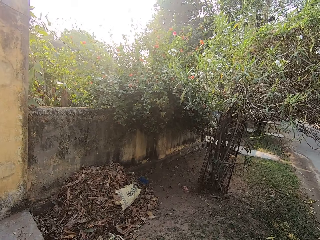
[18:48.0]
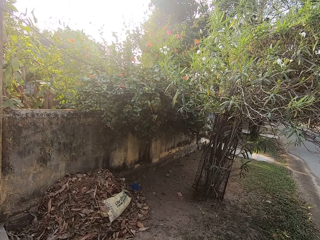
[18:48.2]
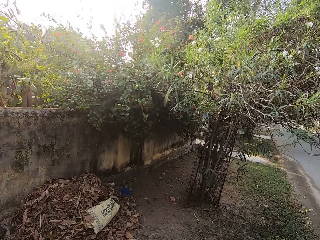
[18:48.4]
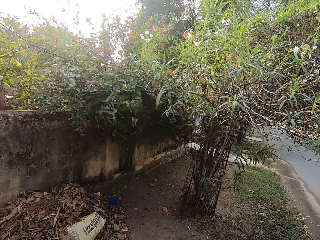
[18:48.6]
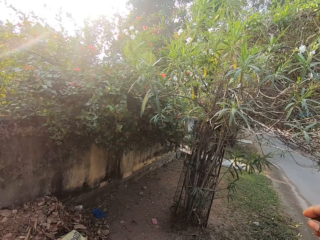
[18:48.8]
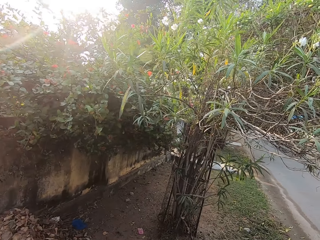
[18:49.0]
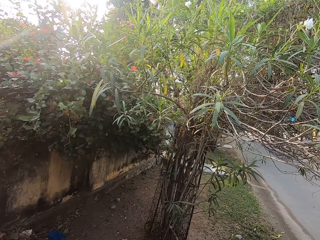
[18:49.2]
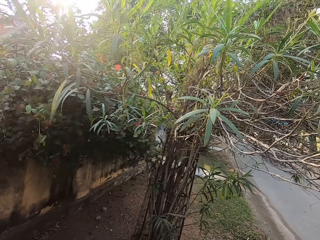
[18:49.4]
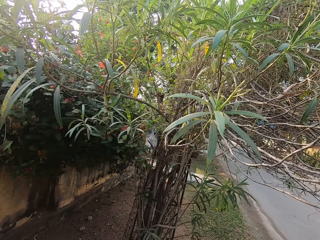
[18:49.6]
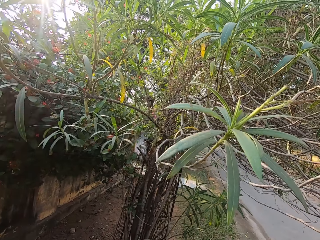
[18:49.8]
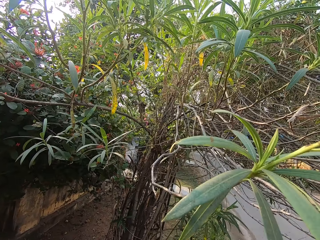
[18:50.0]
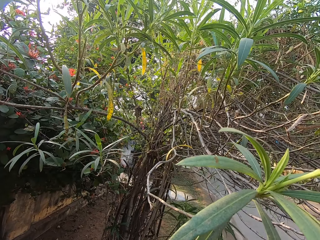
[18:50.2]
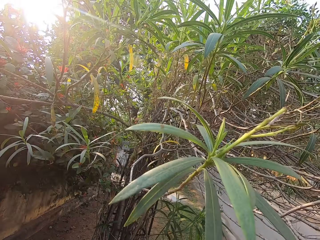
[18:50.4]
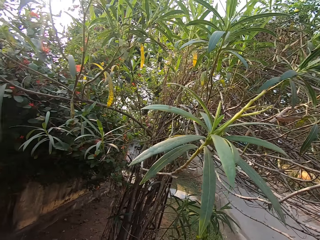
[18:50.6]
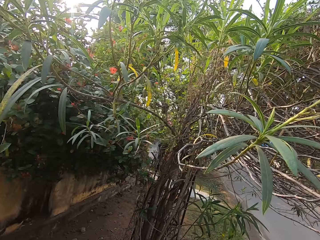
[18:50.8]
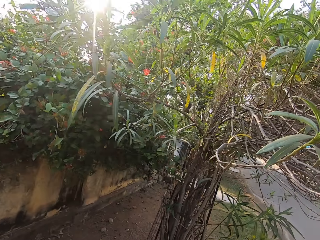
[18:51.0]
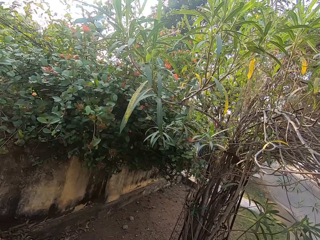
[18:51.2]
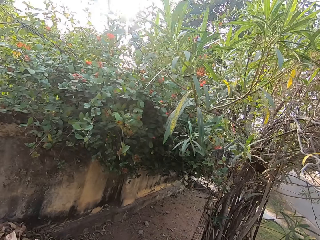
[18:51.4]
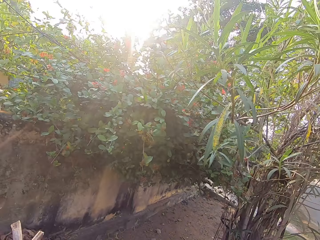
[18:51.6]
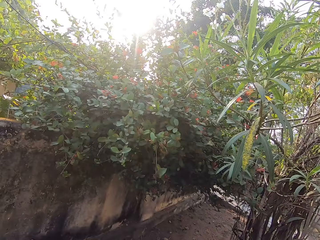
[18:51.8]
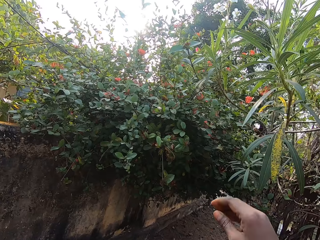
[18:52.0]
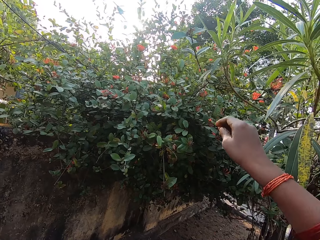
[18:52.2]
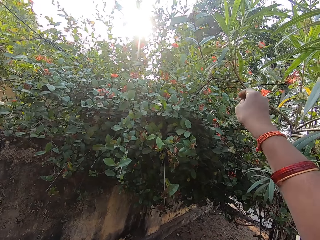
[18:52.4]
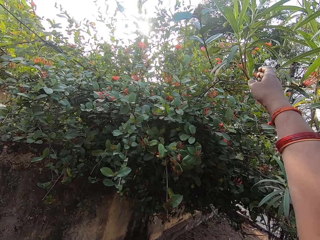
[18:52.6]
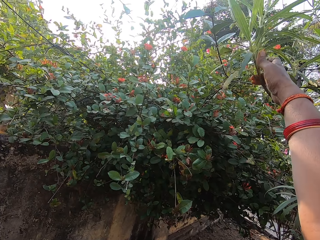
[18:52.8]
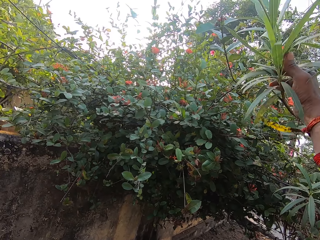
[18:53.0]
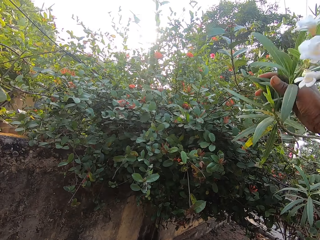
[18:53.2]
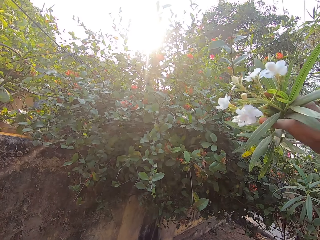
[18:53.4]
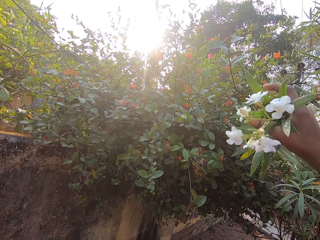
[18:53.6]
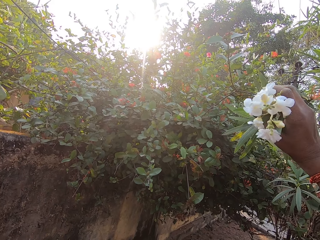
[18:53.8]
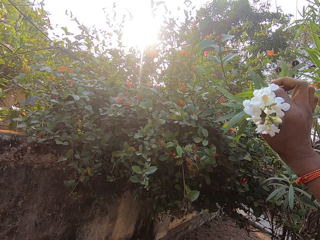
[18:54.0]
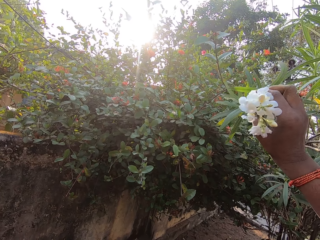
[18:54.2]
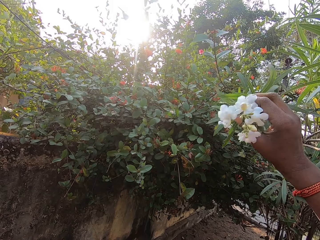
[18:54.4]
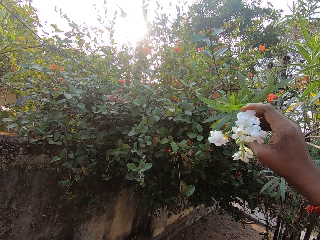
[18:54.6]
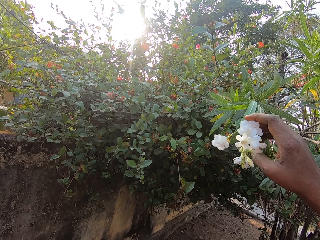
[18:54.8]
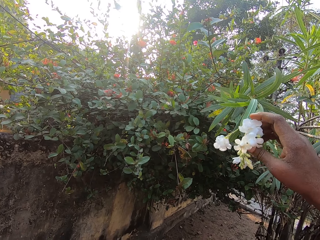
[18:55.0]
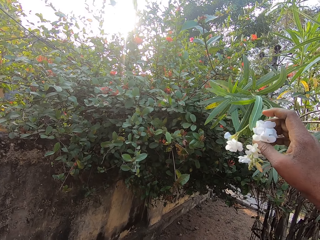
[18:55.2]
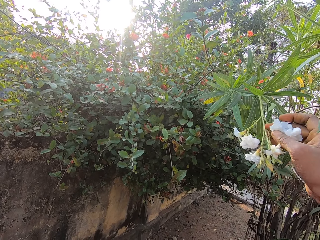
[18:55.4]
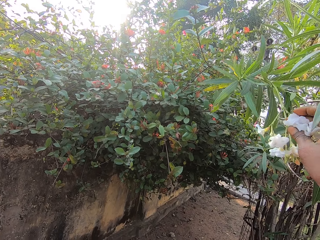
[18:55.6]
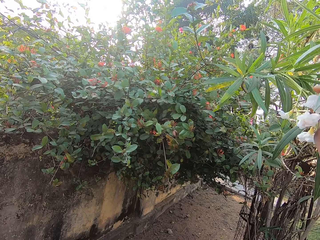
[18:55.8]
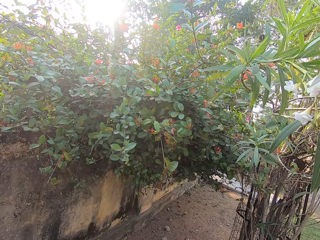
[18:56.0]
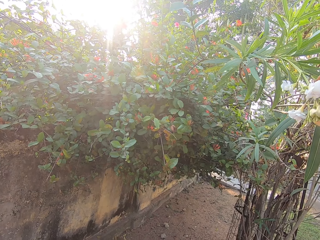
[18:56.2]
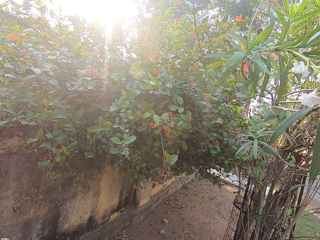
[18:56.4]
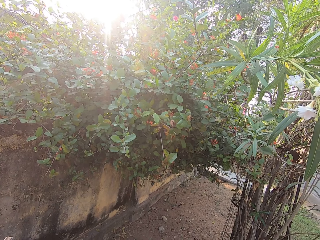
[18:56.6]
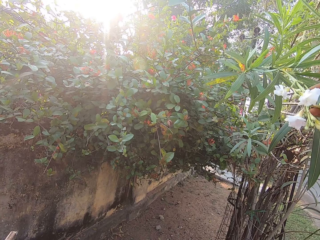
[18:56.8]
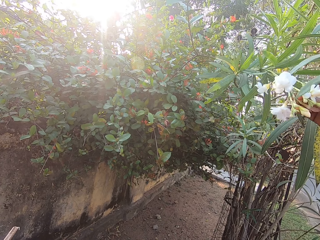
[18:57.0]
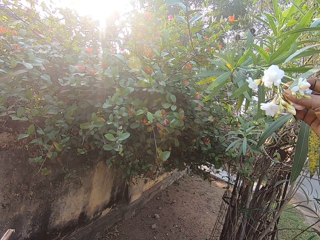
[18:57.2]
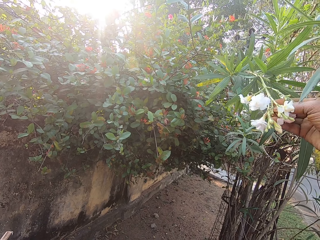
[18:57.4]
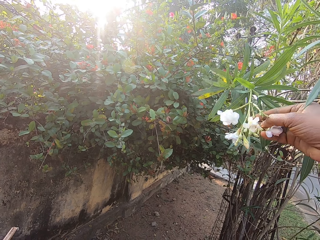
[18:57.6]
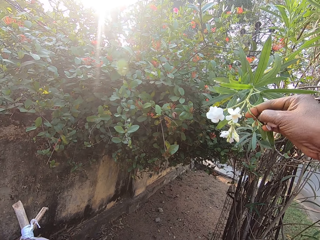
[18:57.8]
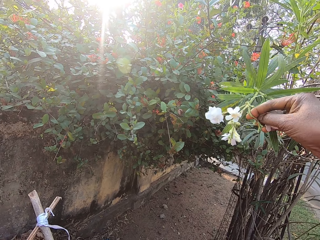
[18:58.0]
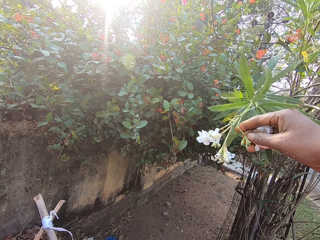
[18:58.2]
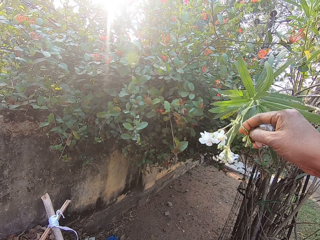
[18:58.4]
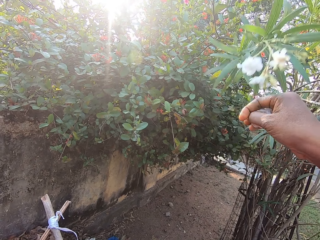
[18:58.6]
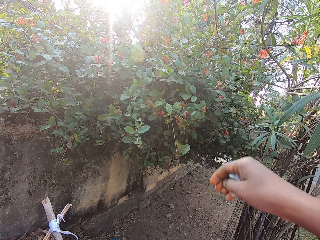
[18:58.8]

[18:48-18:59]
The camera wearer pulls a branch from a tree with her right hand. She holds the branches. She plucks flowers. She cuts a flower petal from the tree with her right hand.

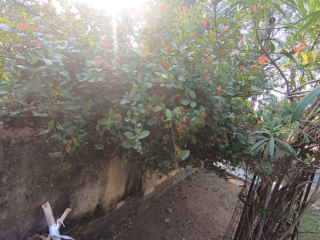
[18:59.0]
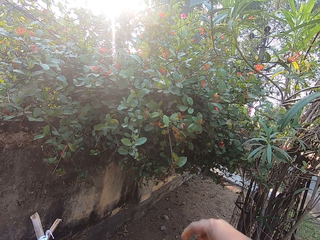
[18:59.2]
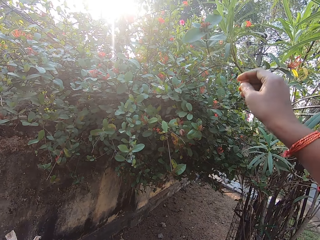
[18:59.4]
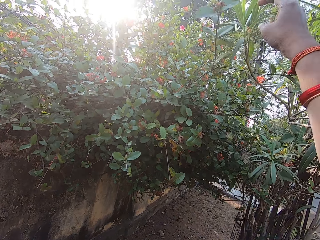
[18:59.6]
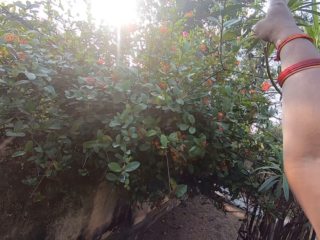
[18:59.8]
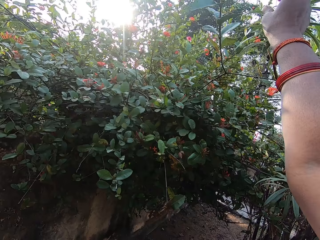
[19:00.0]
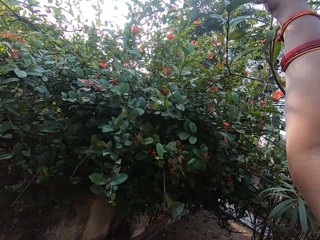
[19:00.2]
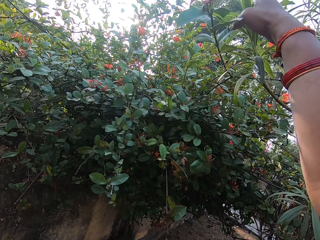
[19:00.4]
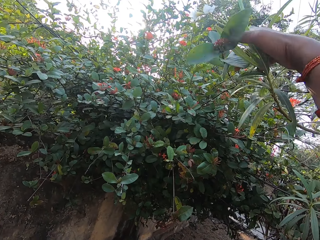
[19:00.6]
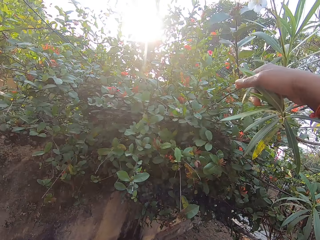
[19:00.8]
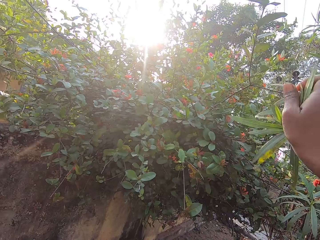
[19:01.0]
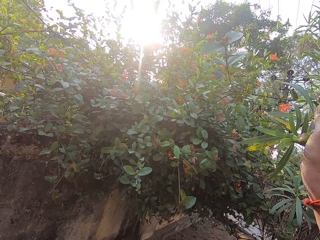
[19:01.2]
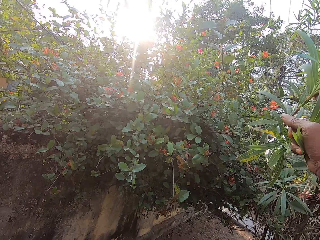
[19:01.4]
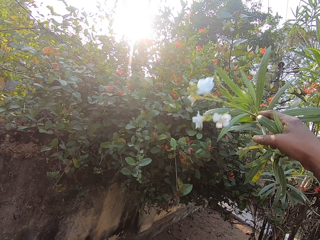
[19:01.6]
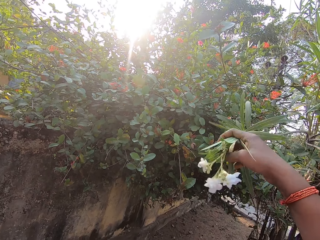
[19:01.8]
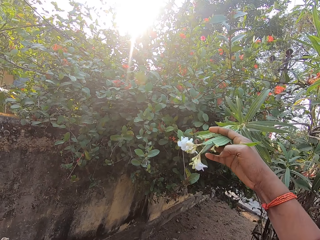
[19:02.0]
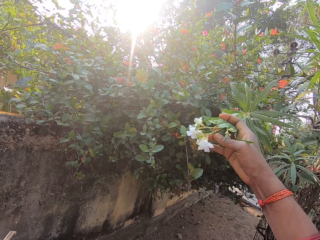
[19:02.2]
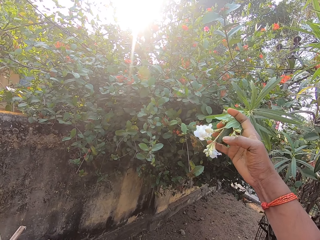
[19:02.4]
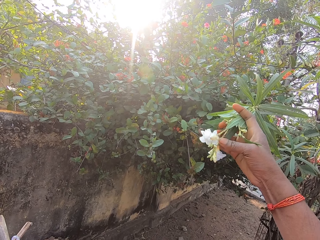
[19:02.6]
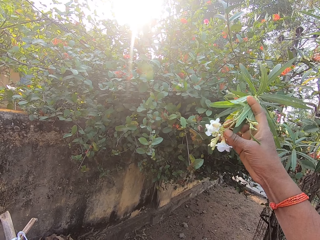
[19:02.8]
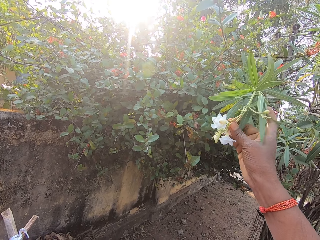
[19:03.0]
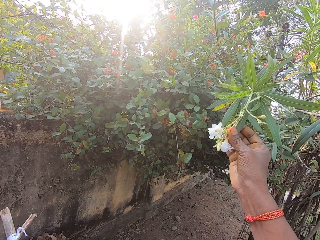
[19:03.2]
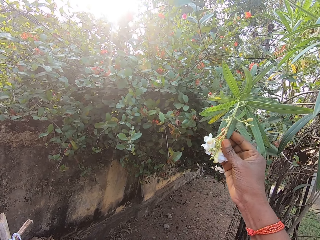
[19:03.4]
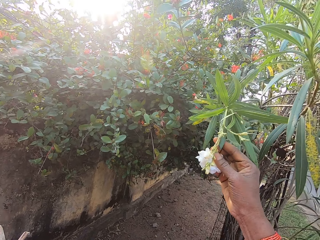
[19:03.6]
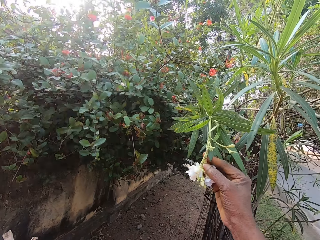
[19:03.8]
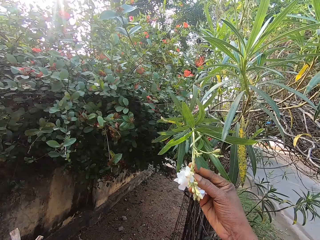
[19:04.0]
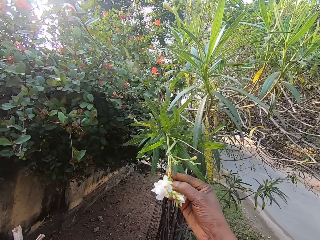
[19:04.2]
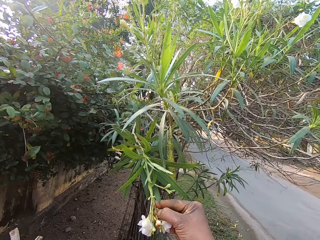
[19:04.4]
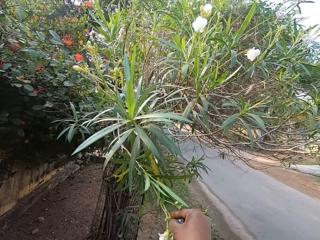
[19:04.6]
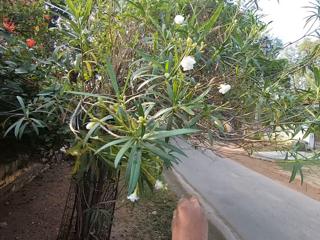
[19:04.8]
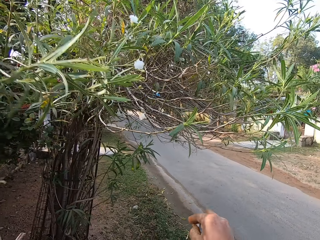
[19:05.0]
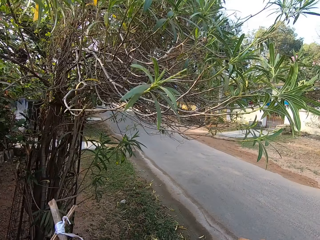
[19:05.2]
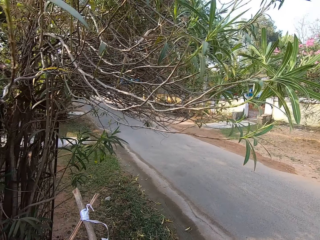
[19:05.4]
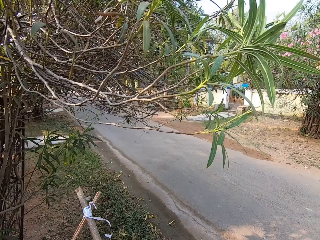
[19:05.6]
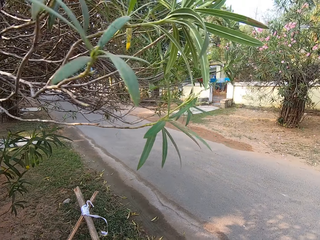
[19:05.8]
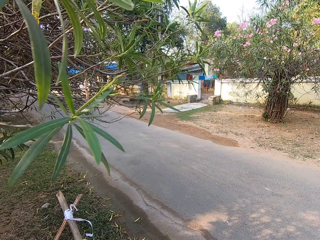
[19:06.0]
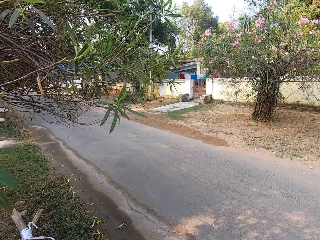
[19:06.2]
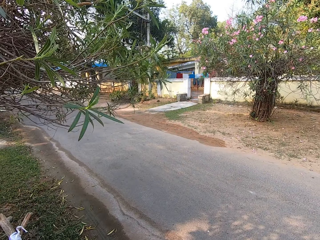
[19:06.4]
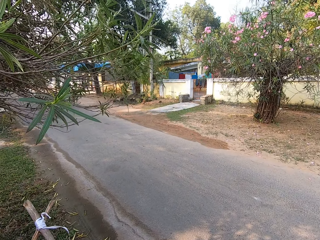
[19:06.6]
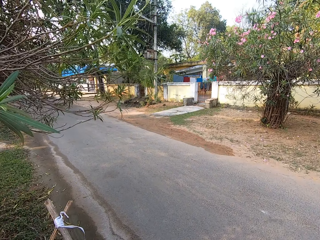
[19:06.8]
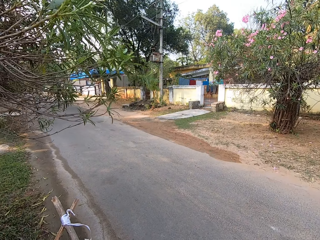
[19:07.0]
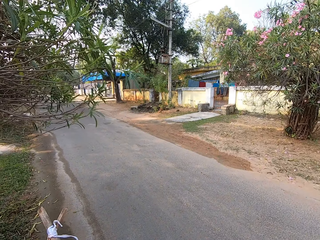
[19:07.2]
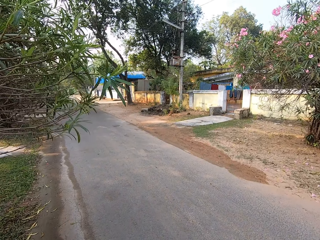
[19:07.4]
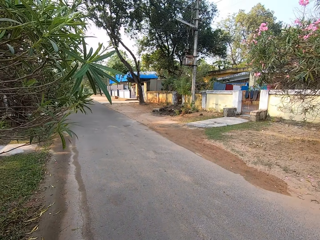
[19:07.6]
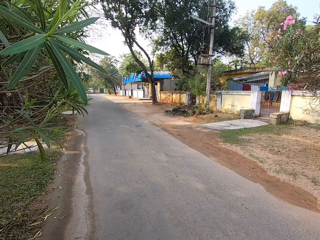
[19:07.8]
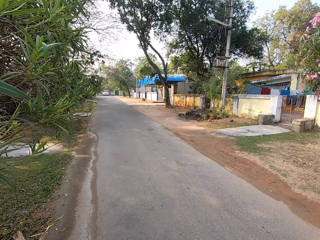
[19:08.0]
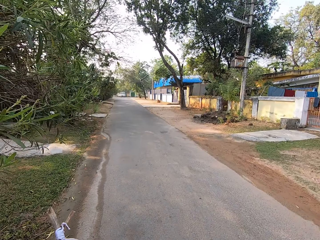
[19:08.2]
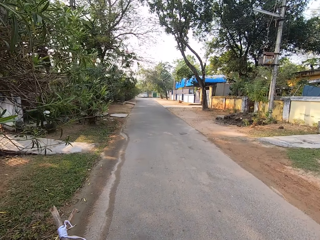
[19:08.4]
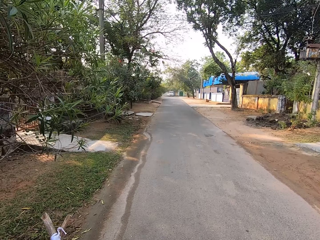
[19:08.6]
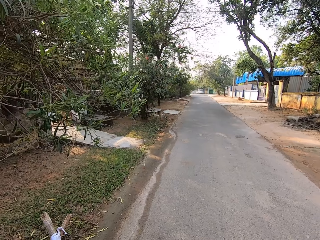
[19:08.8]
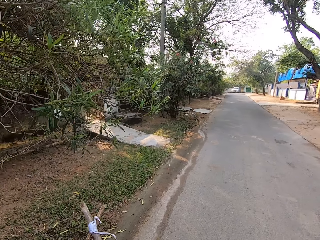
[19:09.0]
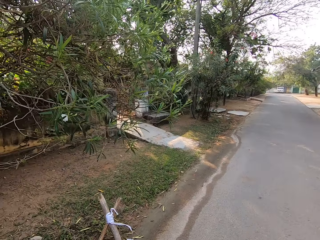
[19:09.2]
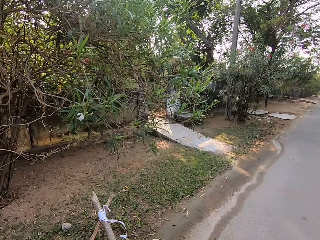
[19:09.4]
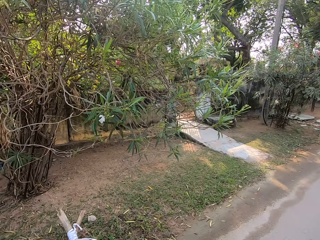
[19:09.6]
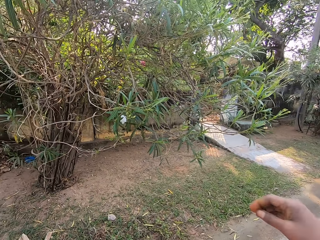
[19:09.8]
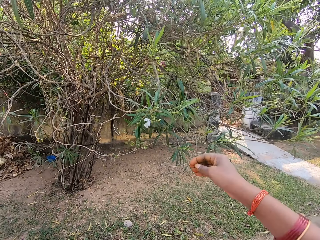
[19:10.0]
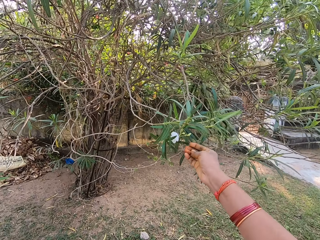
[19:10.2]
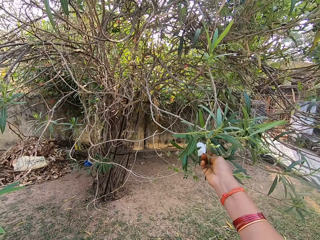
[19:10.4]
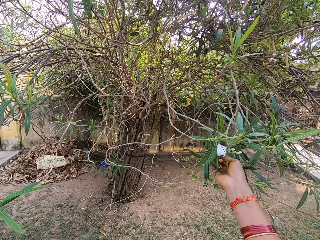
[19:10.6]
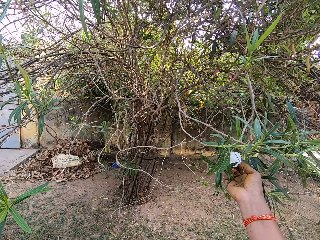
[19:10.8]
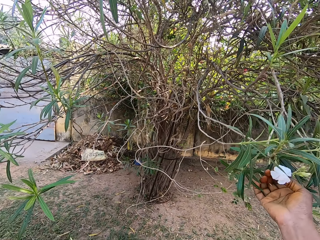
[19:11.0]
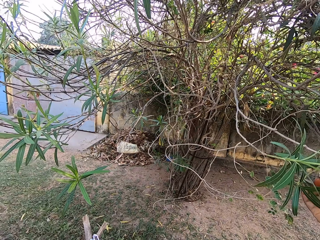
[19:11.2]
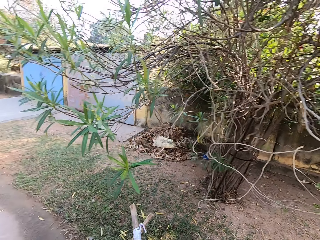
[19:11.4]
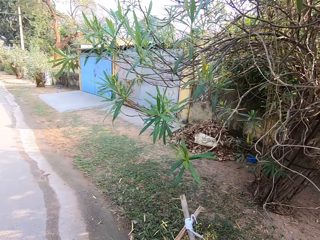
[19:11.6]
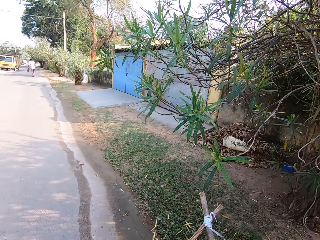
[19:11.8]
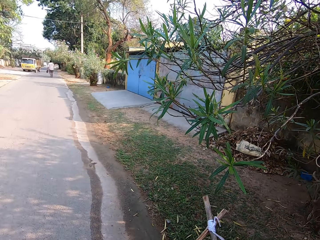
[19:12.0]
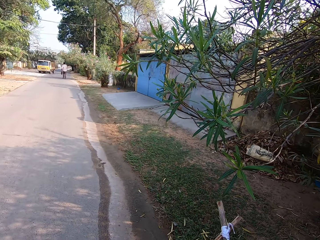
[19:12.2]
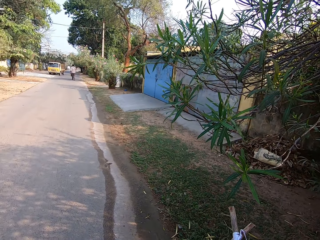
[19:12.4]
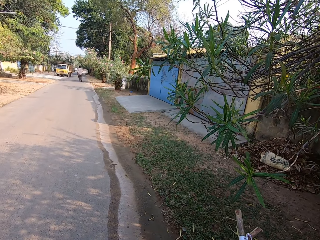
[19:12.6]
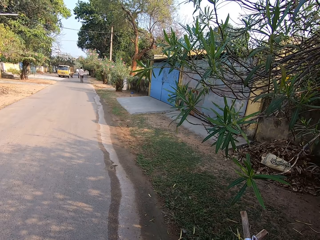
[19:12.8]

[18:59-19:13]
The camera wearer pulls a branch from the tree with her right hand. She plucks flowers. She cuts a flower petal from the tree with her right hand. She walks on the road. She holds a flower petal on the tree with her right hand. She plucks a flower.
